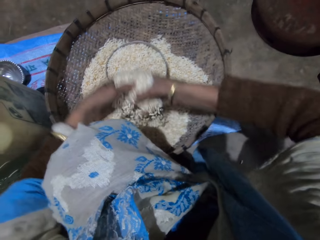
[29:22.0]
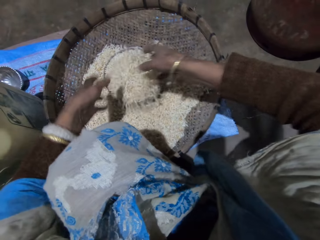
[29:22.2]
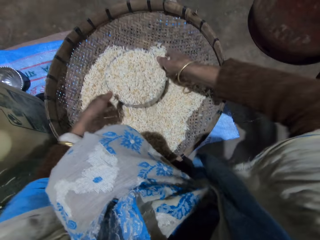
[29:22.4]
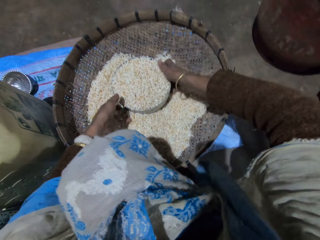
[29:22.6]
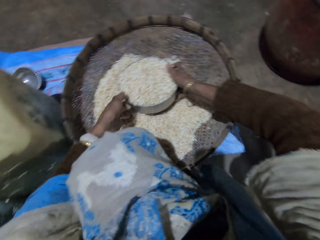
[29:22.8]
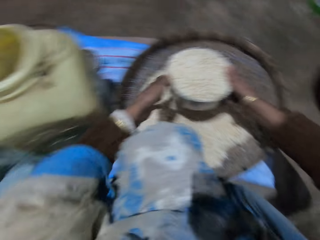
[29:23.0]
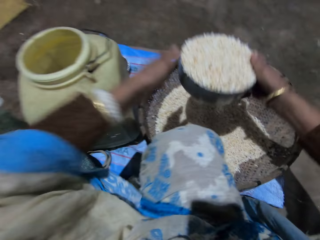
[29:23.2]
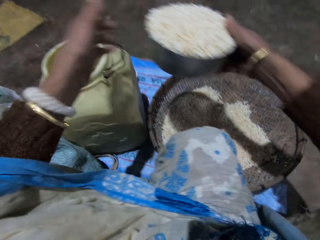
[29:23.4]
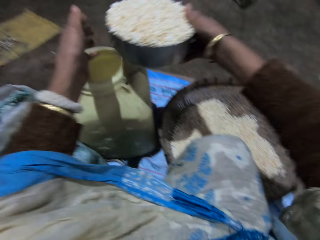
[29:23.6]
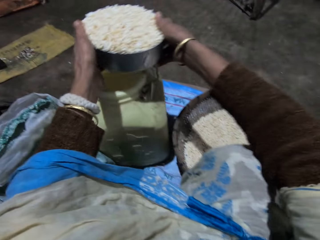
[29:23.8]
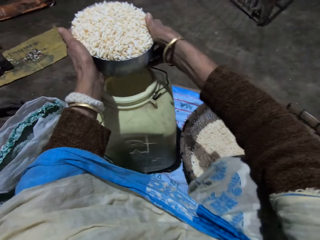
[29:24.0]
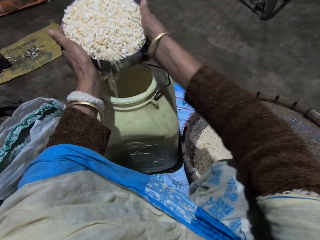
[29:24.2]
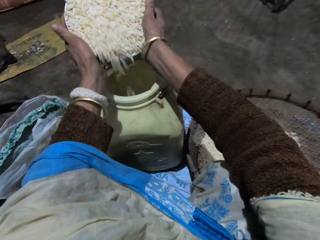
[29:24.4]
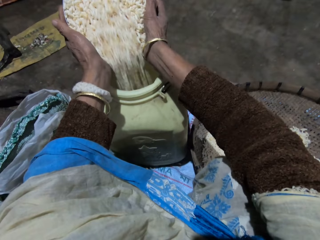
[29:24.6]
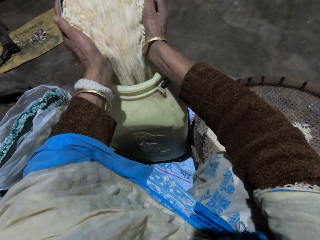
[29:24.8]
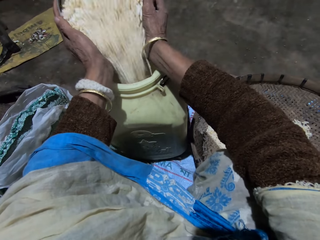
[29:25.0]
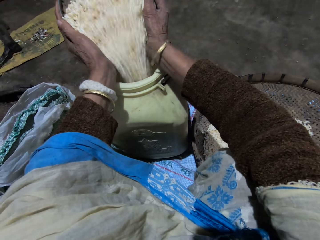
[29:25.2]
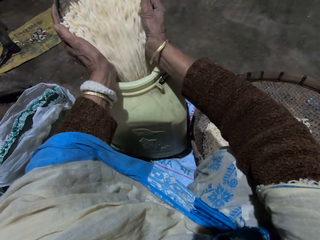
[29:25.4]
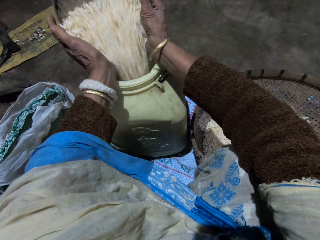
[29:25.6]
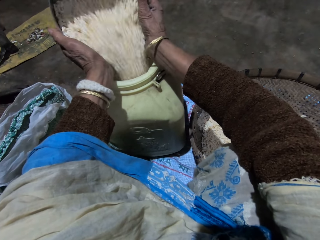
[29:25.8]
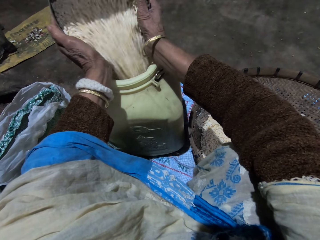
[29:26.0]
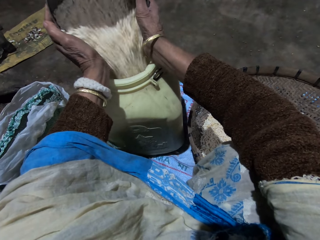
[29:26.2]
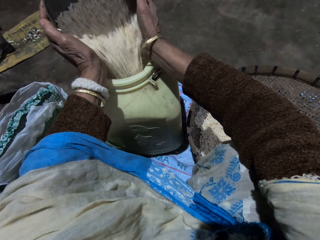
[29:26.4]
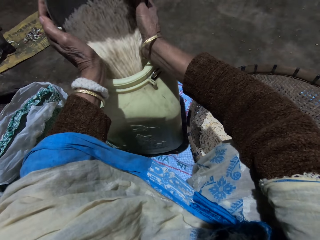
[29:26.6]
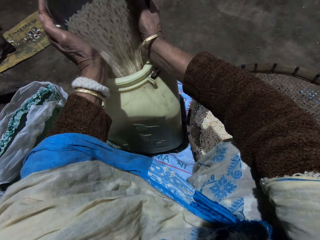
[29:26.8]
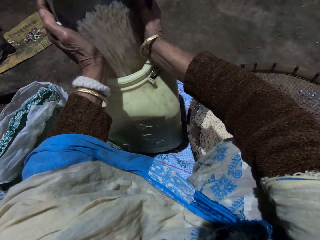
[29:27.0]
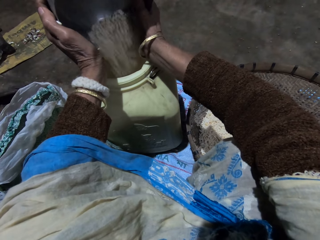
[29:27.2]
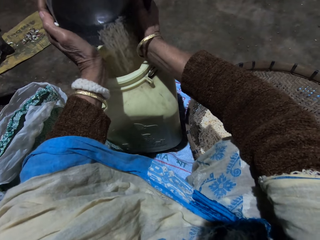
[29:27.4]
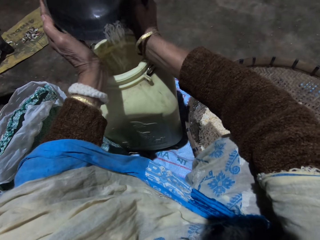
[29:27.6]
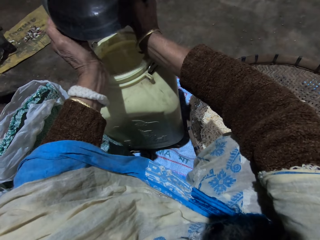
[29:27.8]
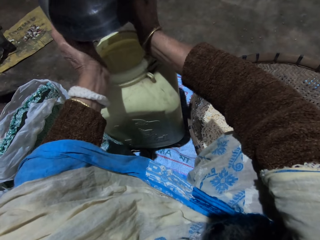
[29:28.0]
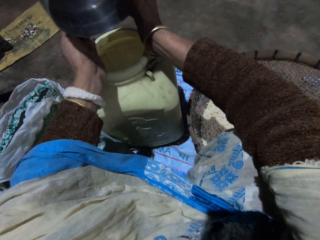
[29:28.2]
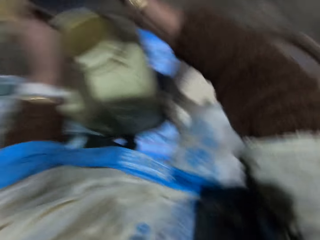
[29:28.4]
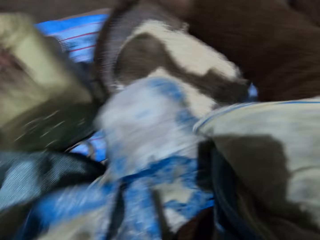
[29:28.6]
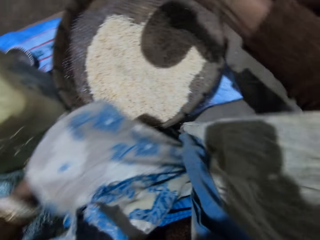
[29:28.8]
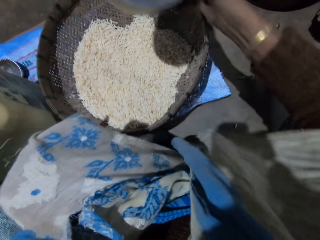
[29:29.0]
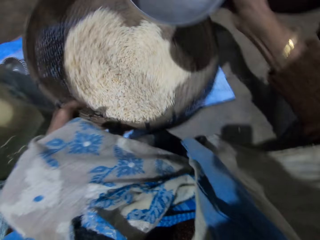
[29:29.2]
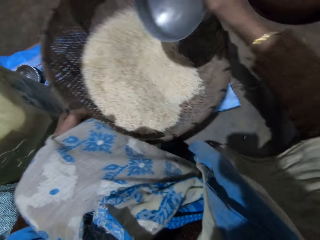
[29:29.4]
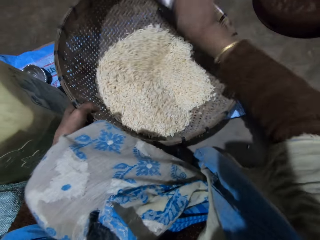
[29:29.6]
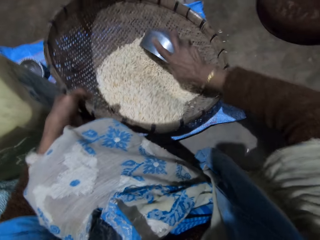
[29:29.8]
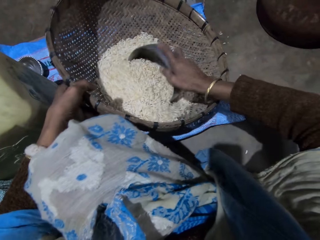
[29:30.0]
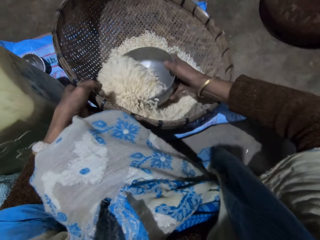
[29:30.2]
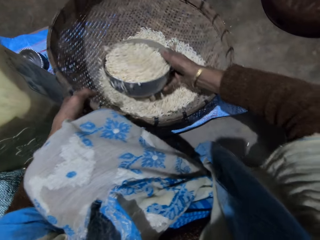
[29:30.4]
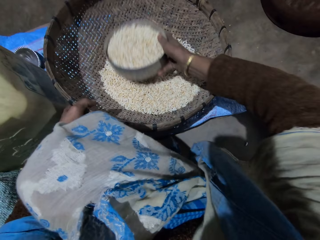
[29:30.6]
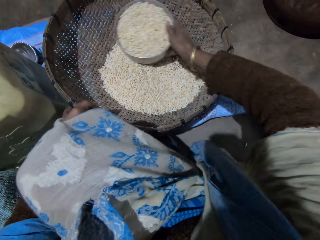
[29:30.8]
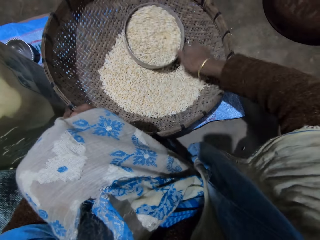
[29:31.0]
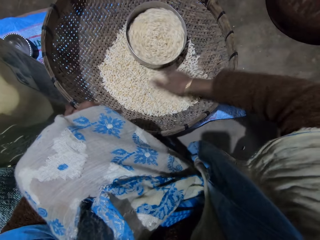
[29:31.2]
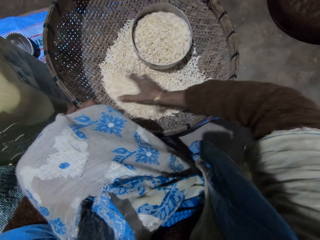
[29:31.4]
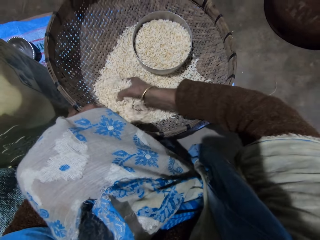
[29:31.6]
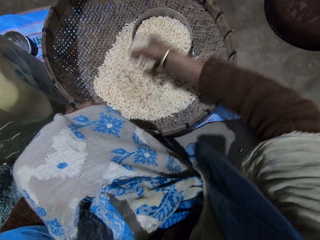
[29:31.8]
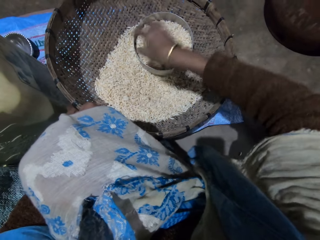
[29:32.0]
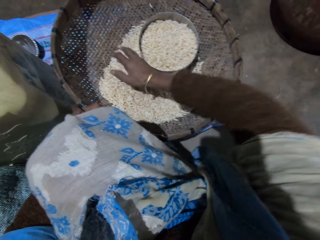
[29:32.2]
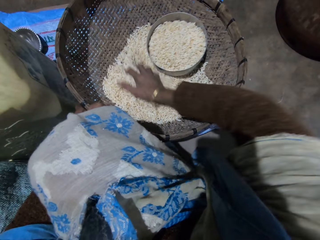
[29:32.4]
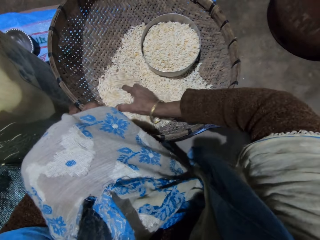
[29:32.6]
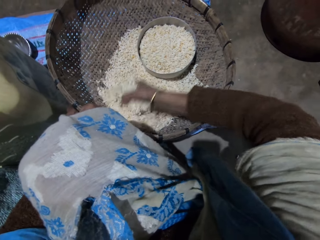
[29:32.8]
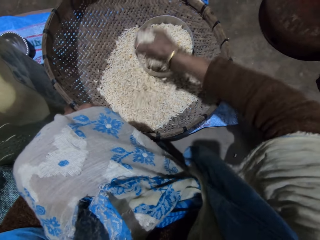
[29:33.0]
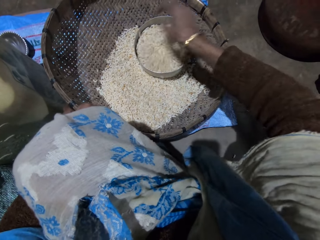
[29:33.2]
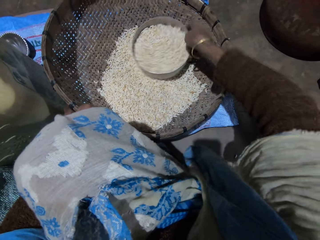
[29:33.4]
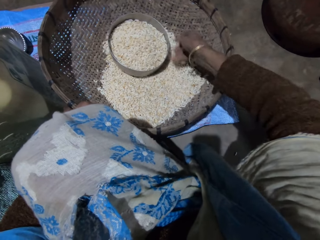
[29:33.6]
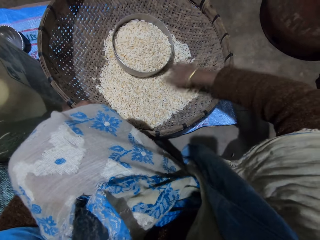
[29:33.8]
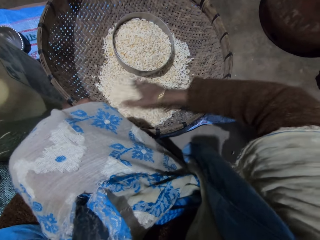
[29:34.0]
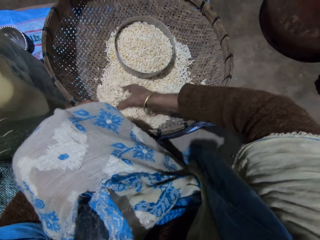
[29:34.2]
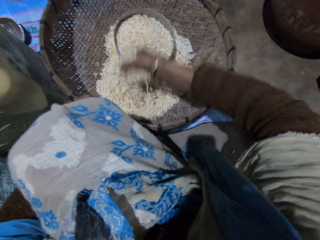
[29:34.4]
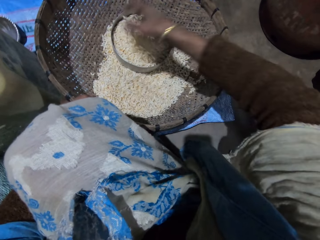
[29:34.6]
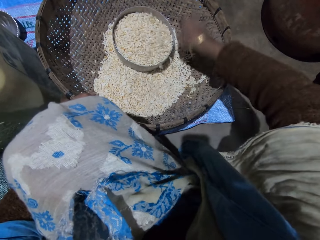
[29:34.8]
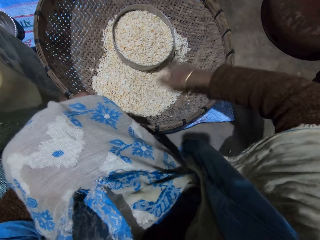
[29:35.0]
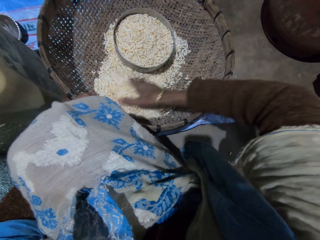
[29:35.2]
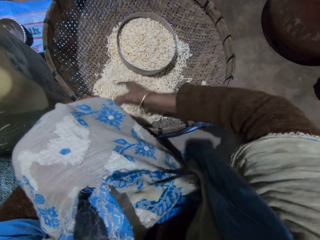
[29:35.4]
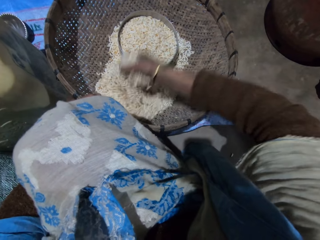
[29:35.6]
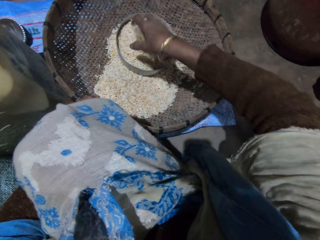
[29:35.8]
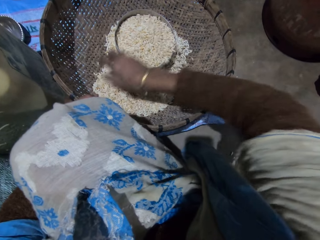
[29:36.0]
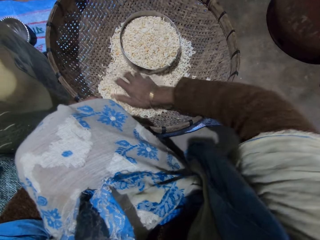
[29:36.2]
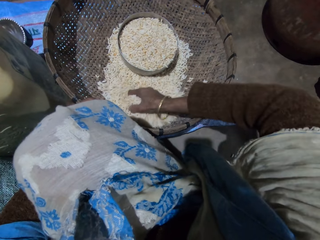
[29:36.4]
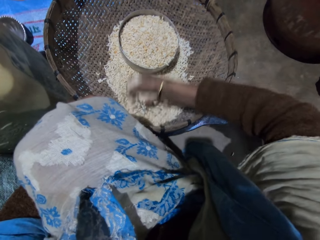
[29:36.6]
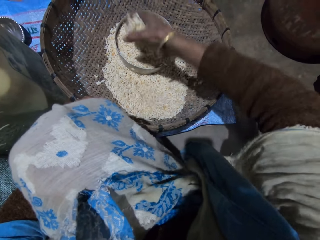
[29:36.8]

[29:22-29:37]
The camera wearer scoops grains with both hands. She pours the grain into the stainless bowl or measuring pot. She carries the stainless bowl with both hands and pours the grains into the drum. She tilts the winnowing basket. She shakes the basket with her left hand. She scoops grains from the basket with the stainless bowl with her right hand. She drops the stainless bowl in the basket. She scoops grains with her right hand. She pours grains into the stainless bowl. She moves the measuring pot.

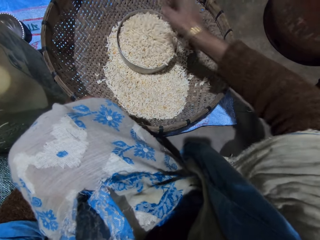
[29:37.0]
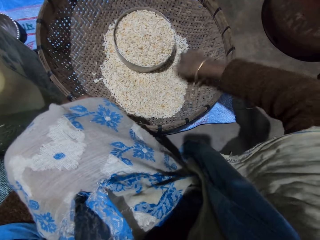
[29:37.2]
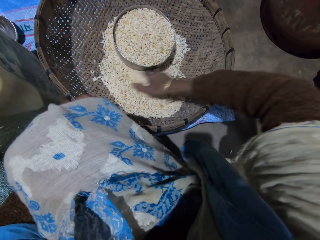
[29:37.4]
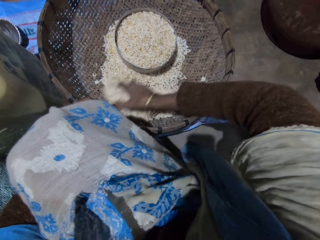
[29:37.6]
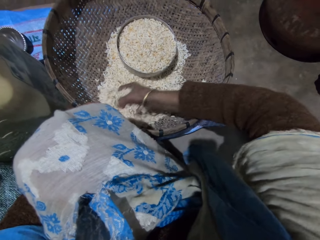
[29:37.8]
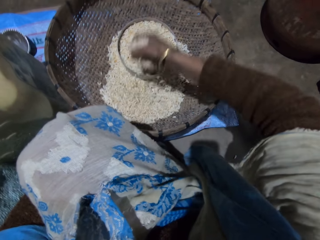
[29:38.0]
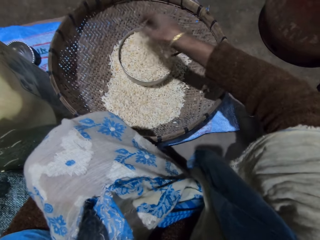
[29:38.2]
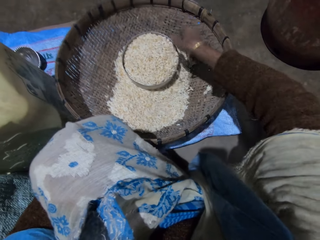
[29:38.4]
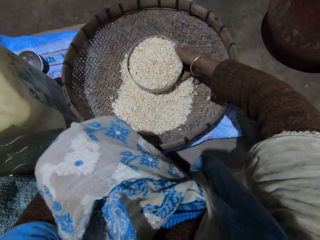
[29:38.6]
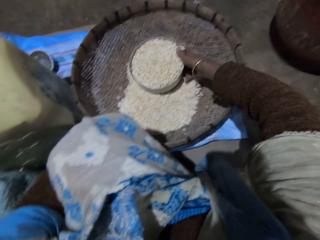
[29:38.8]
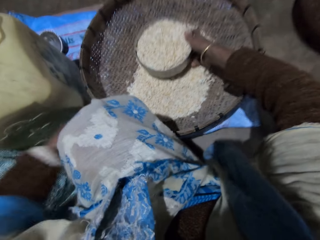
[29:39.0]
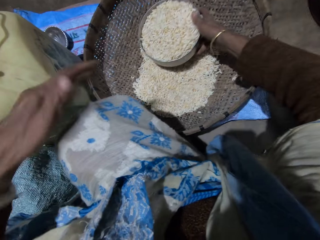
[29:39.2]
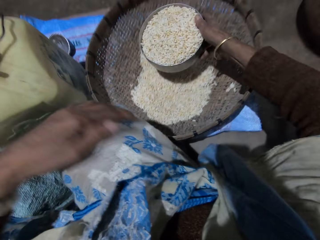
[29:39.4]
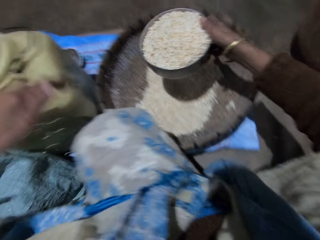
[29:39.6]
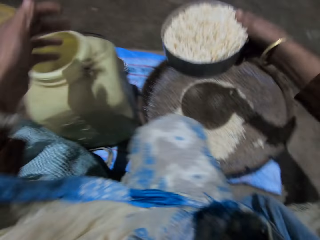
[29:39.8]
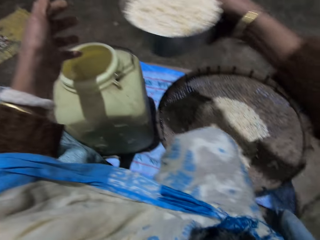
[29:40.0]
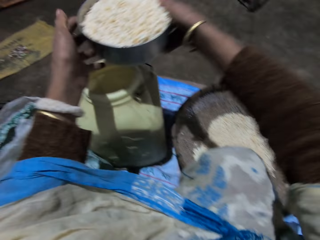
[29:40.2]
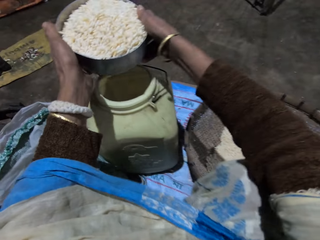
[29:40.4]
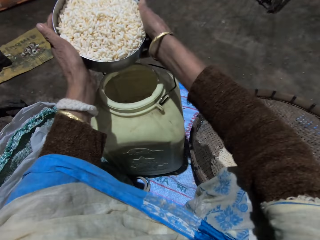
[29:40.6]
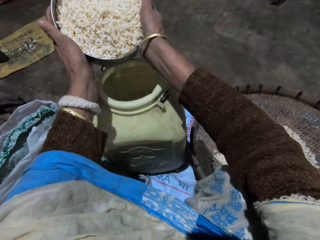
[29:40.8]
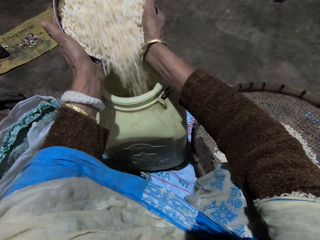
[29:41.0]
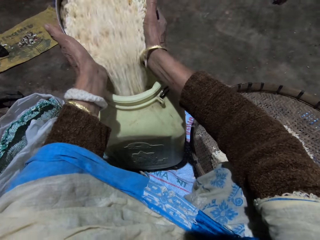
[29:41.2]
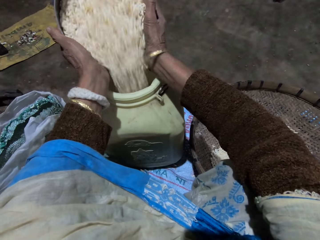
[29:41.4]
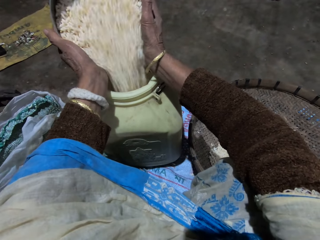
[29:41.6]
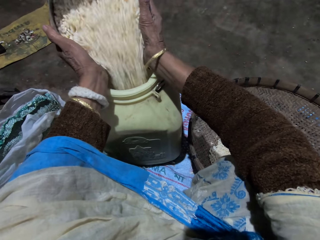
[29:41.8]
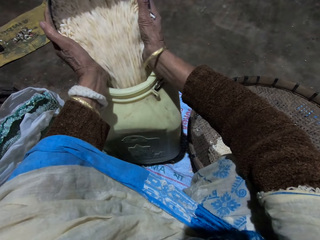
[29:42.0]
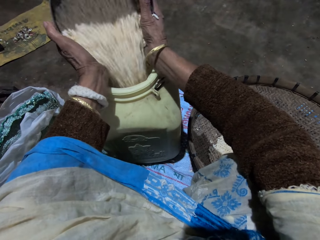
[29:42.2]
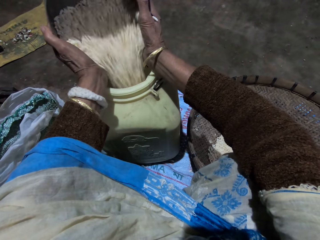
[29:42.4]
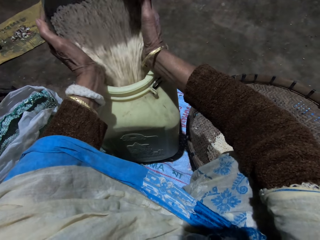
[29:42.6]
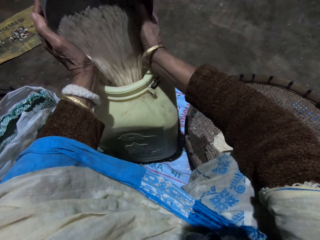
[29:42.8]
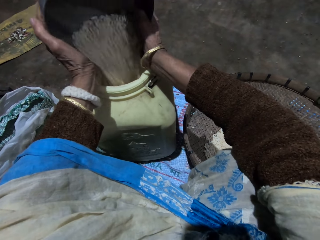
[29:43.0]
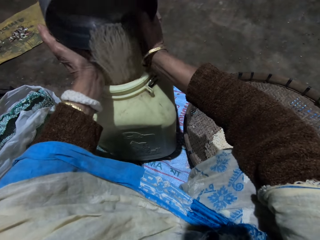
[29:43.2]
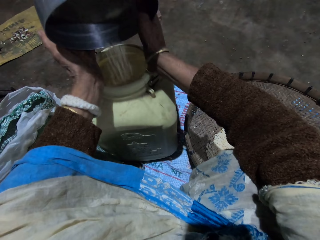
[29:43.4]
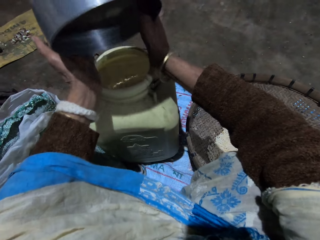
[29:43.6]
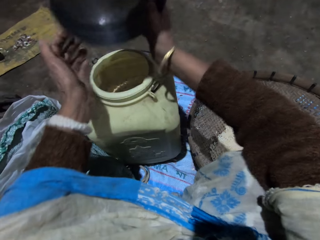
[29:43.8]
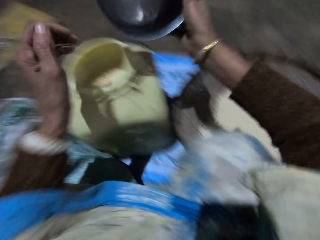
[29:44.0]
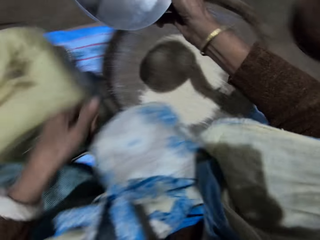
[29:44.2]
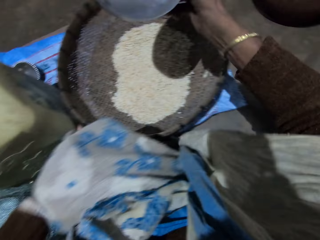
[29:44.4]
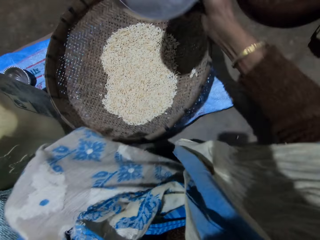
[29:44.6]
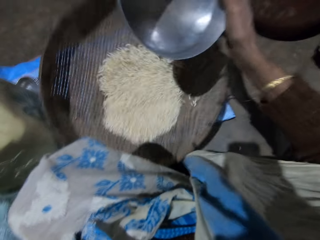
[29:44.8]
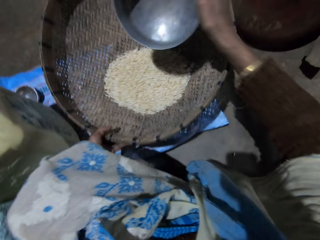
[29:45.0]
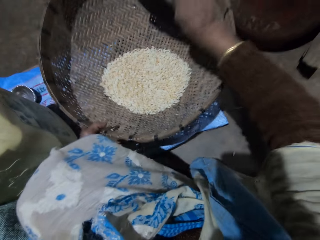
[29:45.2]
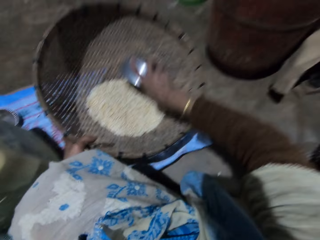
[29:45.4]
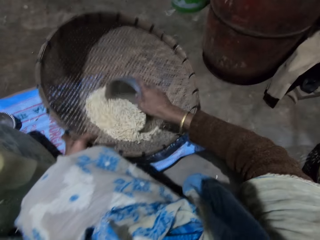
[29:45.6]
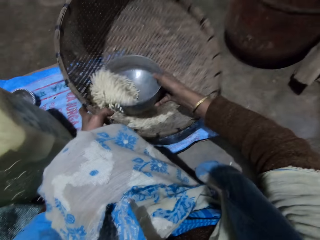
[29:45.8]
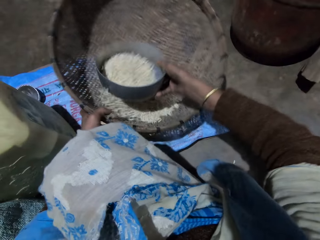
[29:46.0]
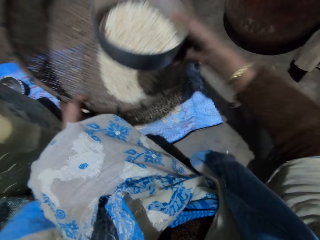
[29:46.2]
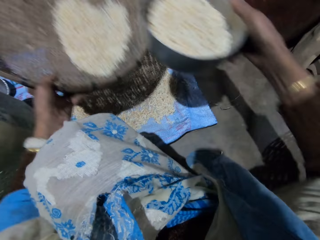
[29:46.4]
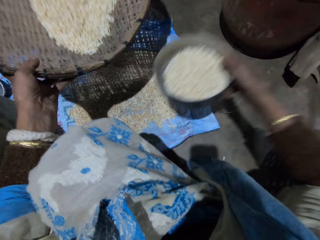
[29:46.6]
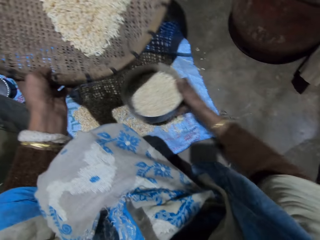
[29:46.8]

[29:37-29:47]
The camera wearer picks up the measuring pot or stainless bowl. She rubs her knee. She holds the stainless bowl with both hands and pours the grains into the drum. She tilts the winnowing basket. She shakes the basket with her left hand. She scoops grains from the basket with the stainless bowl with her right hand.
